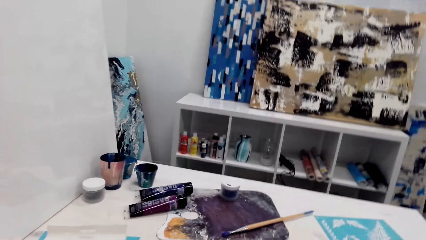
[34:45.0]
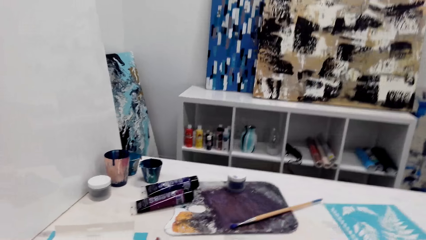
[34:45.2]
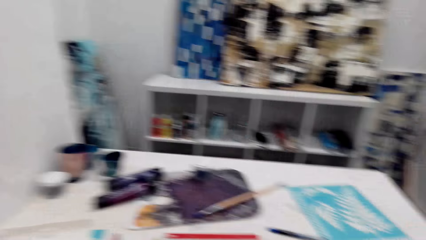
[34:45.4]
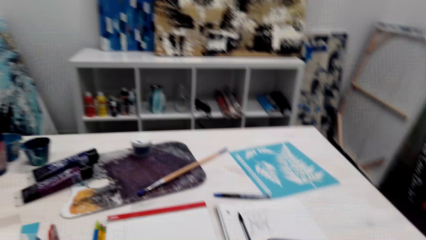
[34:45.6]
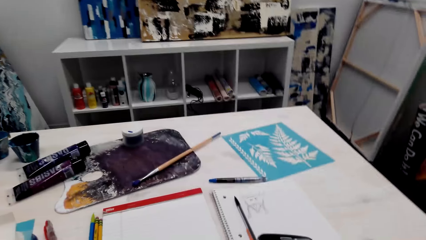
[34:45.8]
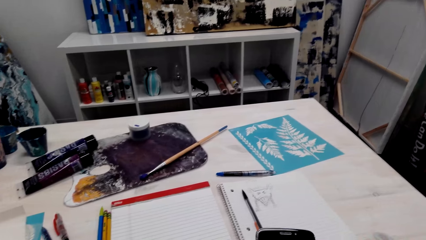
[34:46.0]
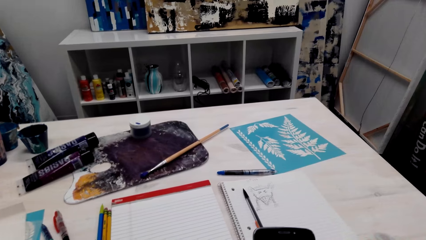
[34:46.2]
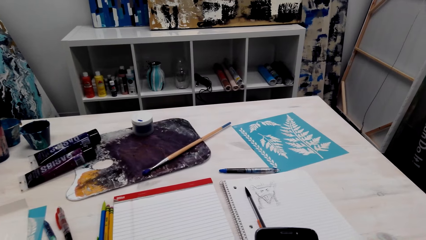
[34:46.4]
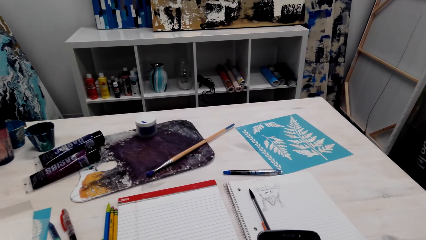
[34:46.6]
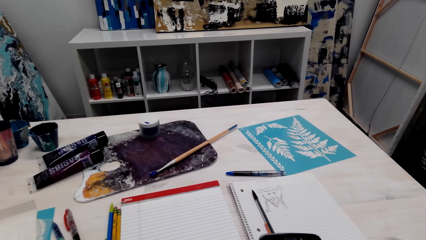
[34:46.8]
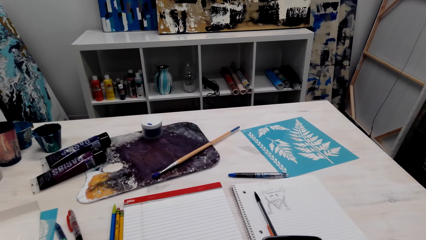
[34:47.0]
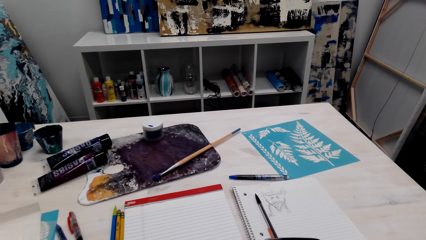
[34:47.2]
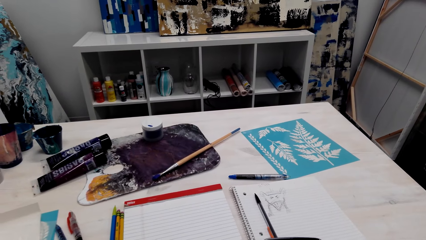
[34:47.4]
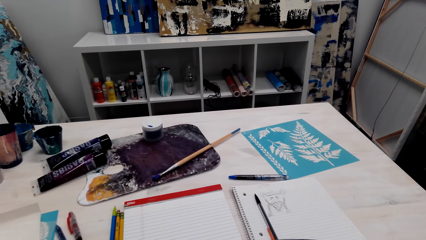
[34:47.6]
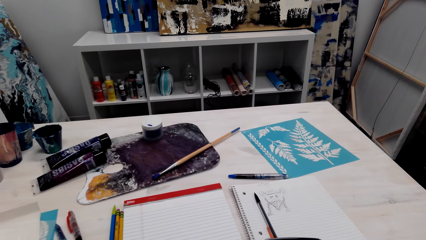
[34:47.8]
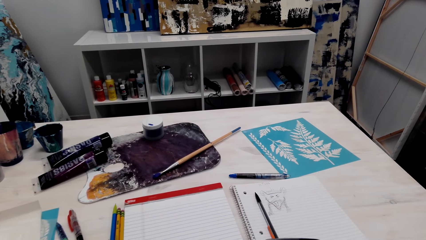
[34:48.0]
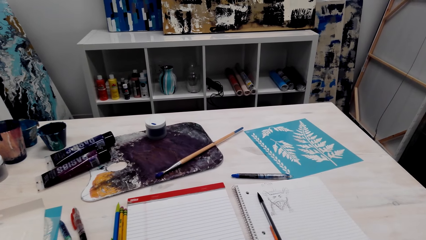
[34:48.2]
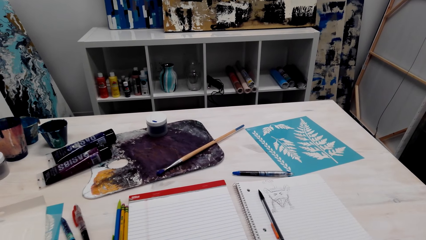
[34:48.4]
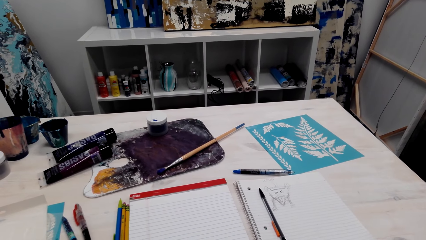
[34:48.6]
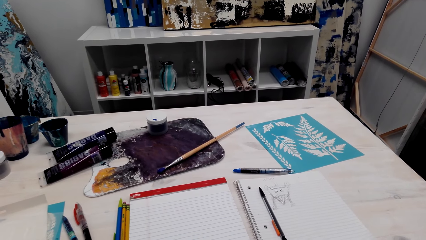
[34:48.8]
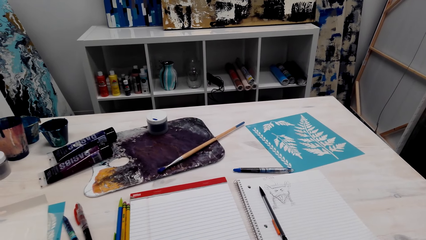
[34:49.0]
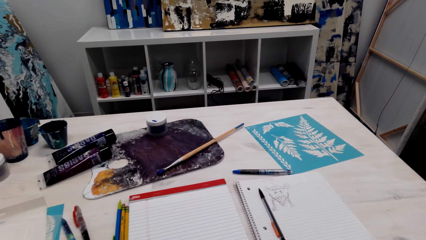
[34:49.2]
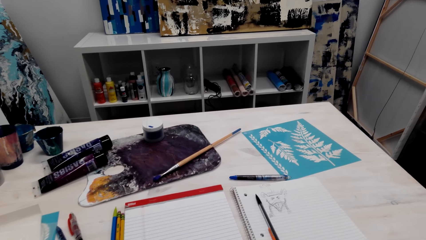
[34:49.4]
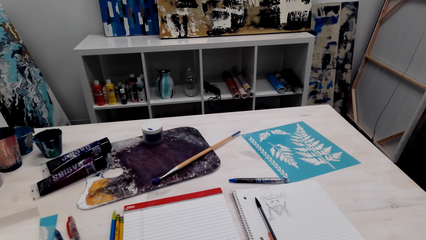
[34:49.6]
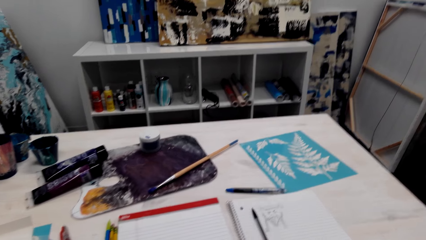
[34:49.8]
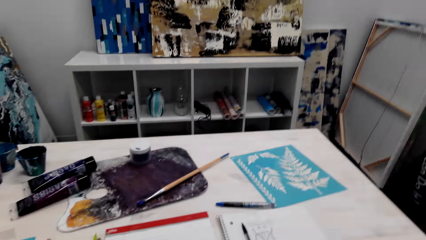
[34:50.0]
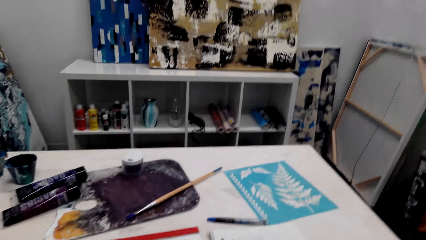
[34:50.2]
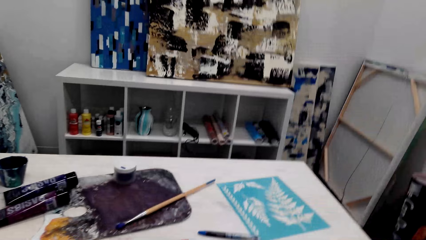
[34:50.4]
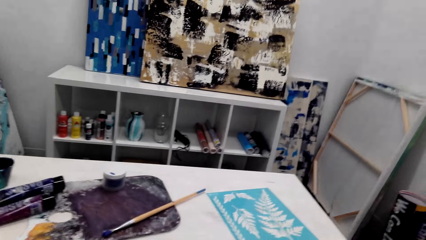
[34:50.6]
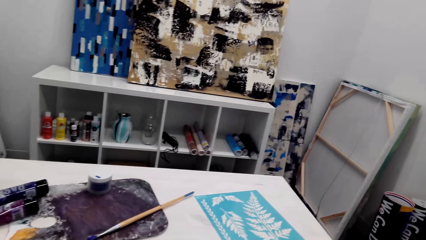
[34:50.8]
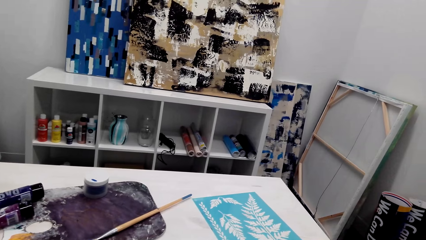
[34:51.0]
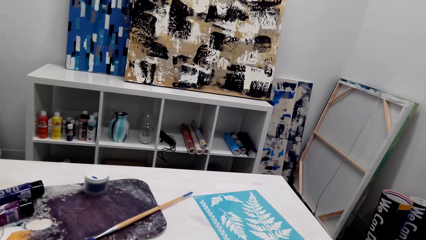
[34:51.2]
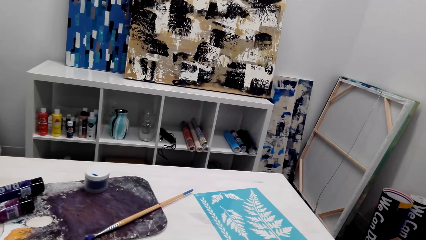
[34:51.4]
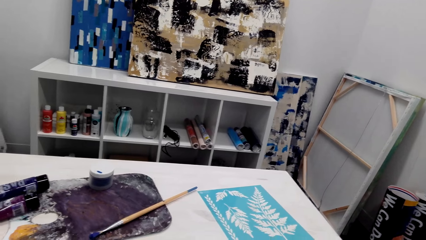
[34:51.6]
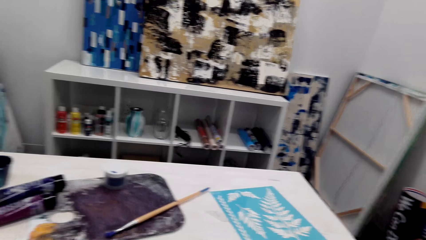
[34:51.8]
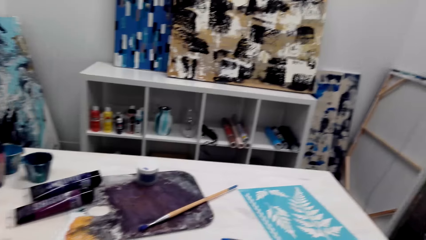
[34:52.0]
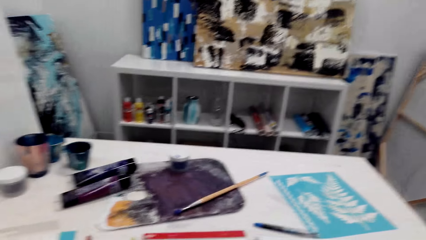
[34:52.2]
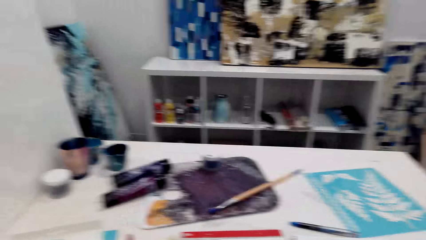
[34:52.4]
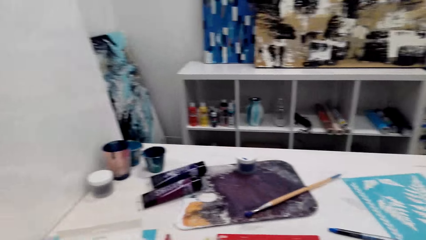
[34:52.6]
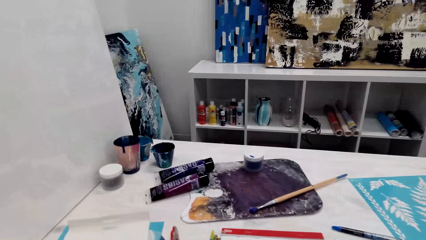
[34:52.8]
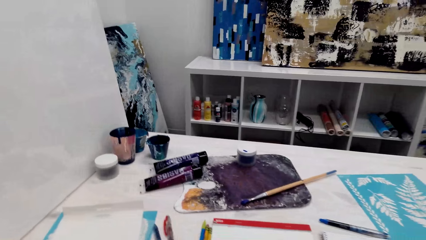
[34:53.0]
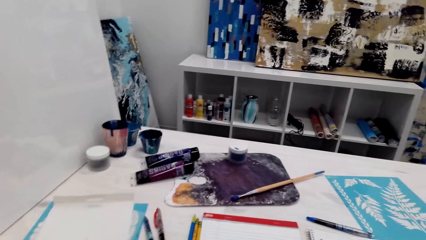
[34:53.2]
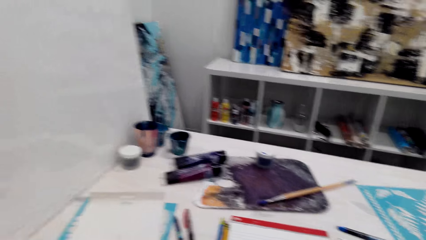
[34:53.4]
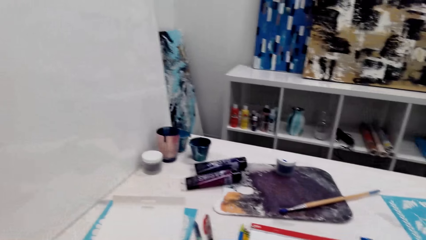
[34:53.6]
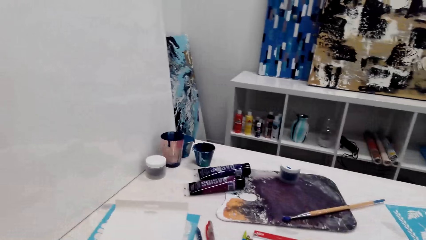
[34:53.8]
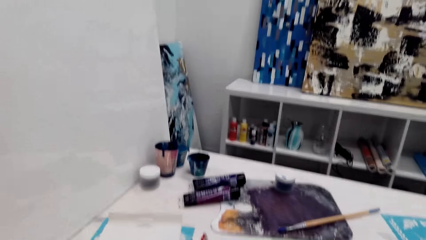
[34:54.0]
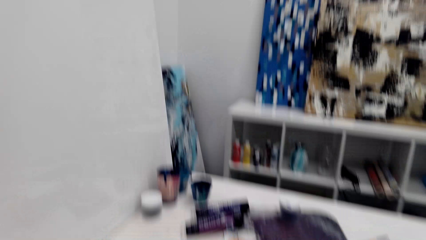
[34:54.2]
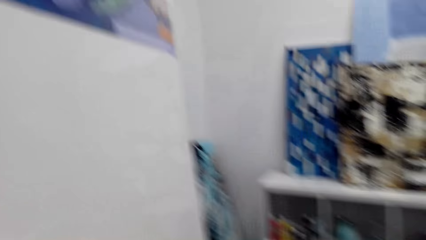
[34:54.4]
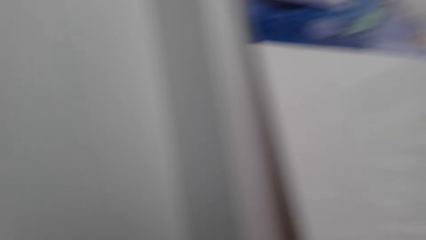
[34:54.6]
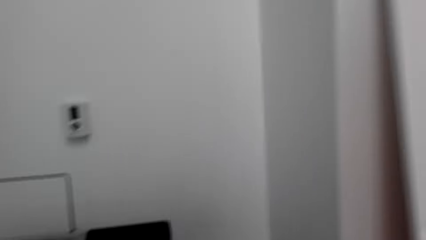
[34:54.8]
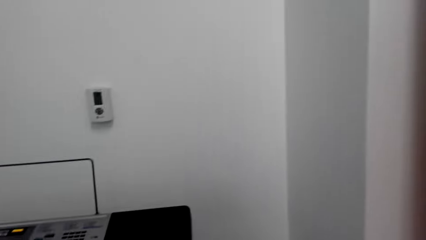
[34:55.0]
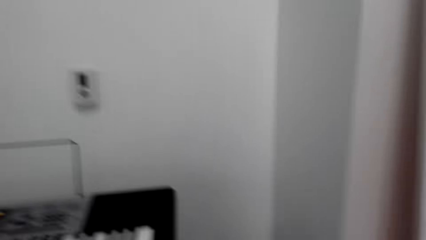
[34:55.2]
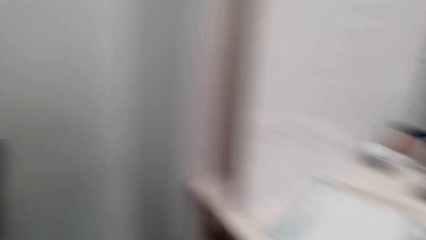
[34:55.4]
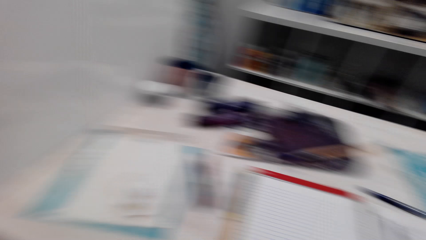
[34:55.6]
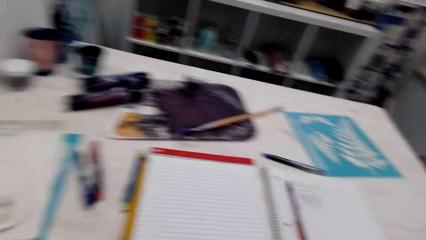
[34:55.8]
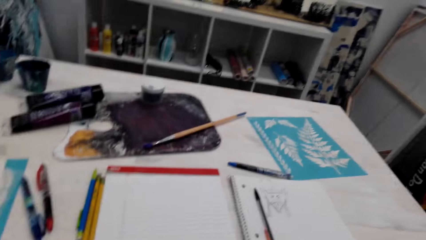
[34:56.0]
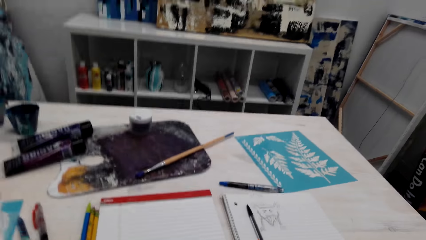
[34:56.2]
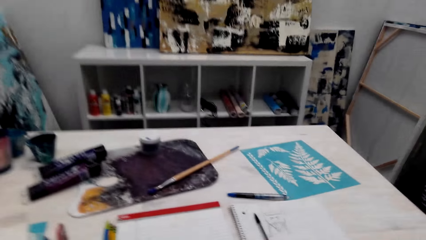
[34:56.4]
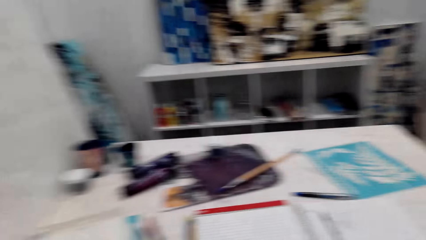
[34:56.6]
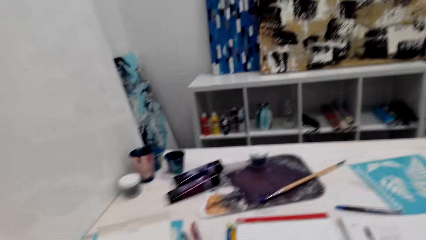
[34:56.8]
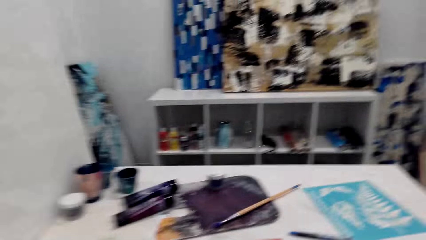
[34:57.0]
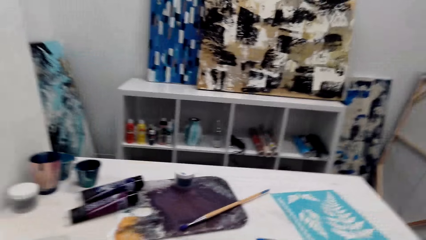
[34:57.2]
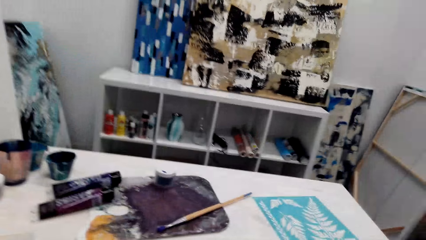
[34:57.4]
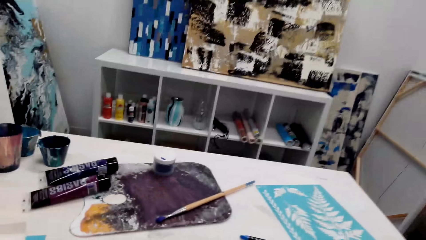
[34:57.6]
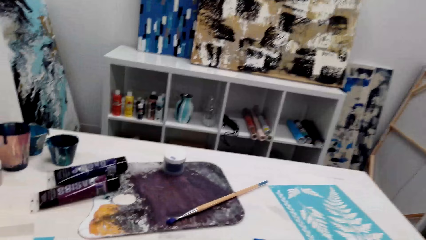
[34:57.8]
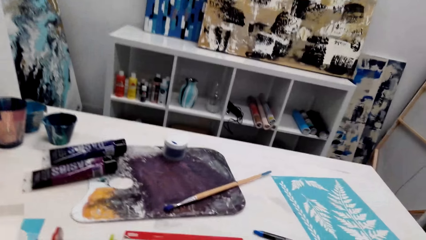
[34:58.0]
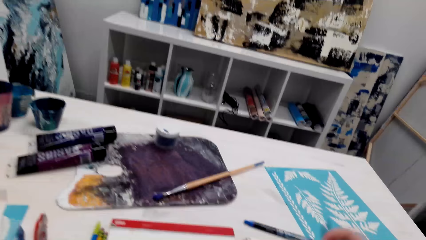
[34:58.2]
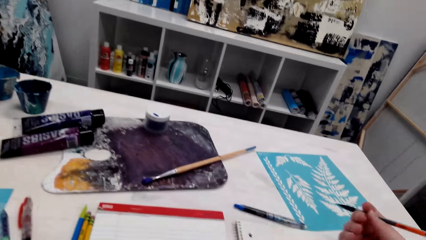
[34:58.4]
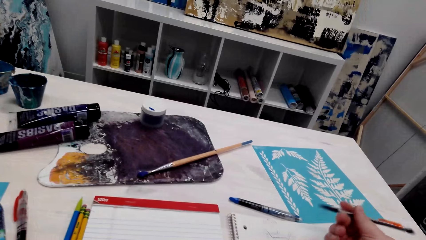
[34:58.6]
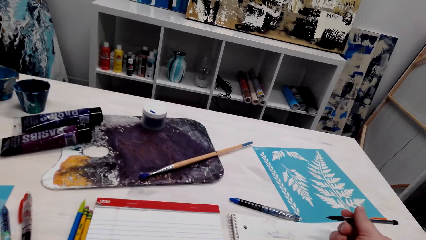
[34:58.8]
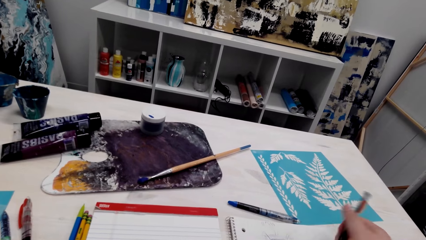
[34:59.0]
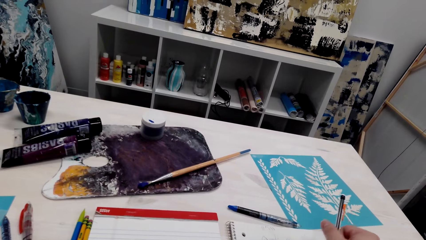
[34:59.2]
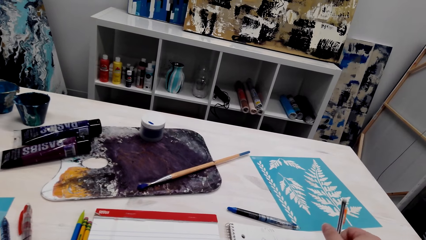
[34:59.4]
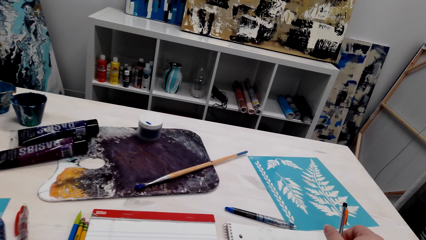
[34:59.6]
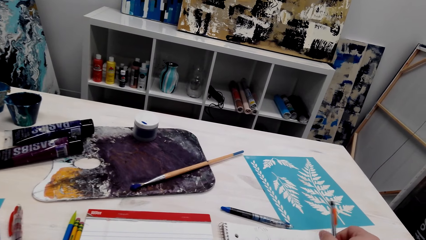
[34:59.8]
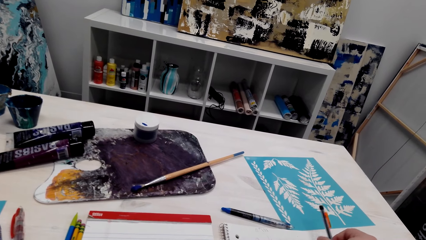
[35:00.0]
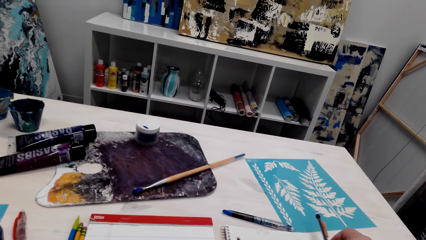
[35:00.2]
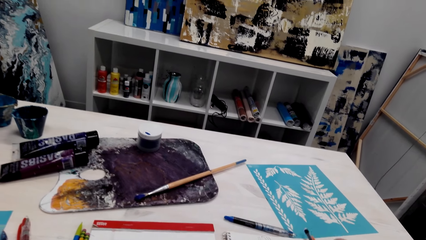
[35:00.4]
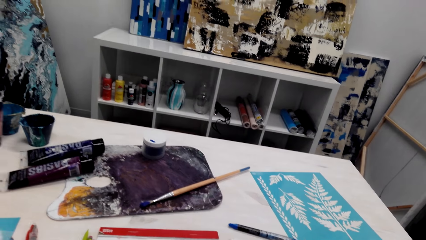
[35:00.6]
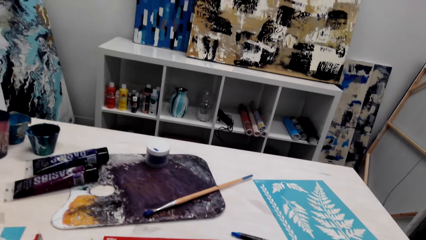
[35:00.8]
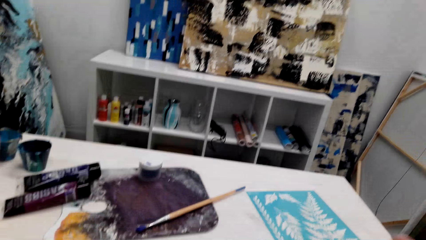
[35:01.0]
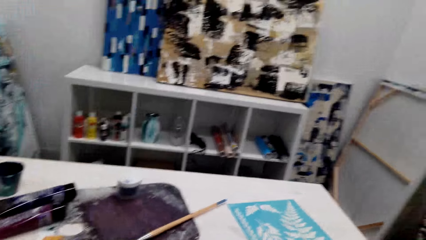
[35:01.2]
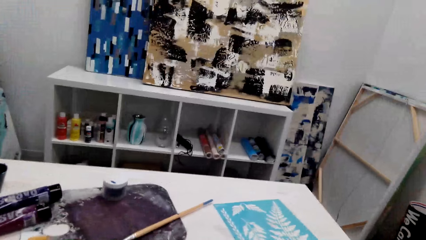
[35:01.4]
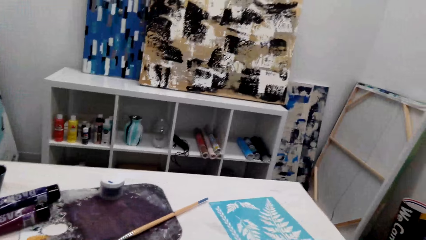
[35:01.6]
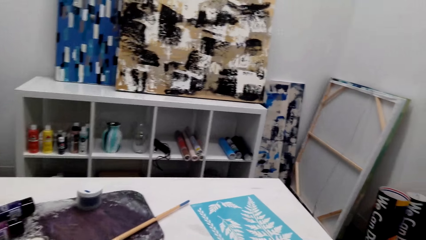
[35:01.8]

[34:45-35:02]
The camera wearer looks at a phone. They look around. They hold a drawing pen. They pick up the pen on the table. They put the pen down.
